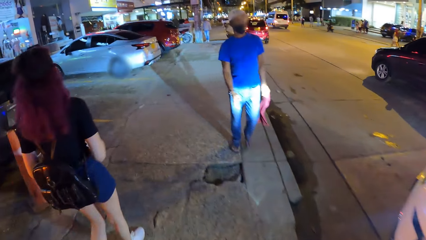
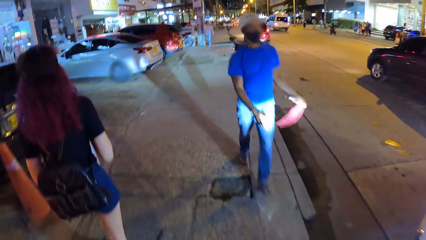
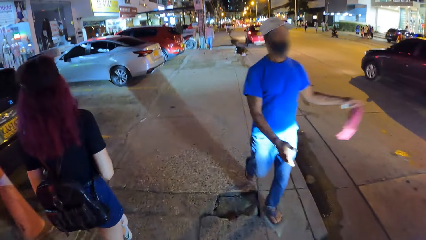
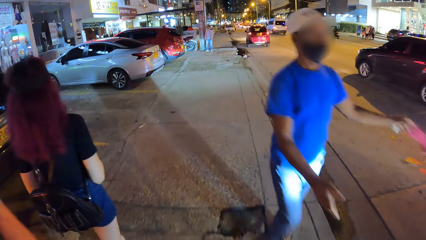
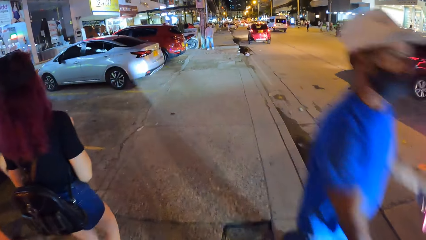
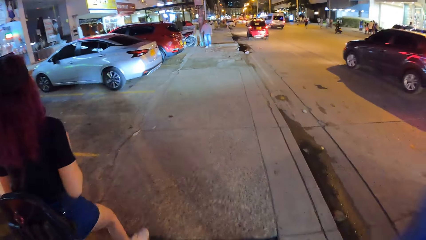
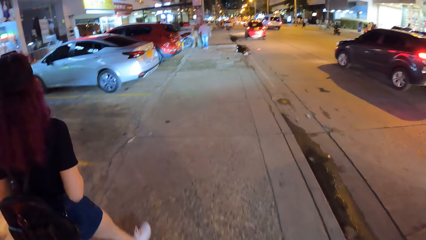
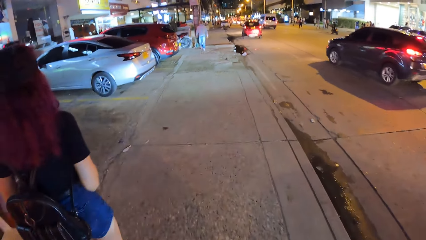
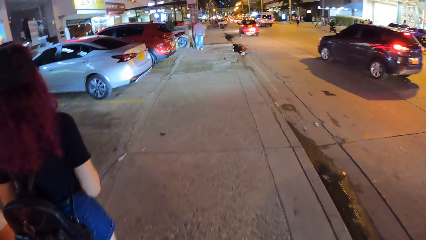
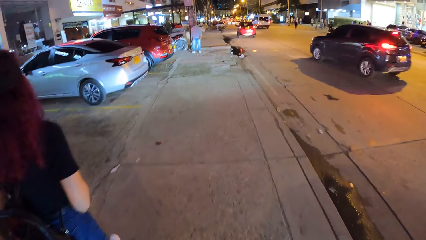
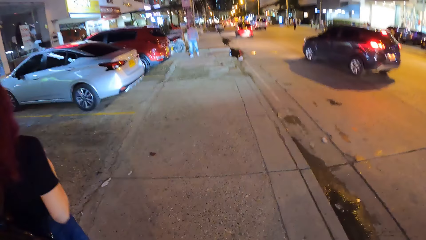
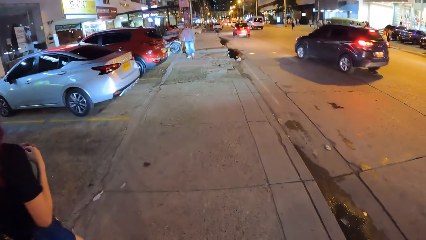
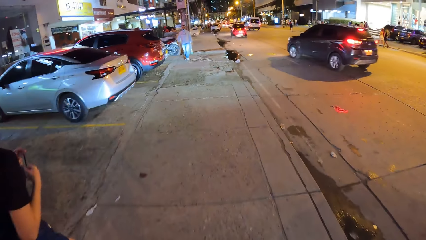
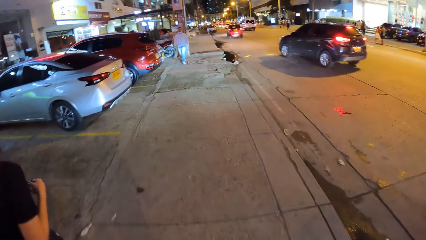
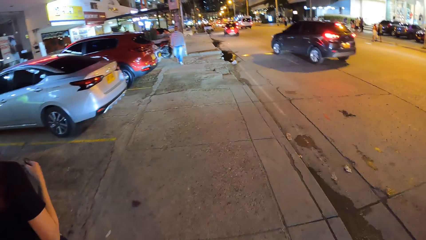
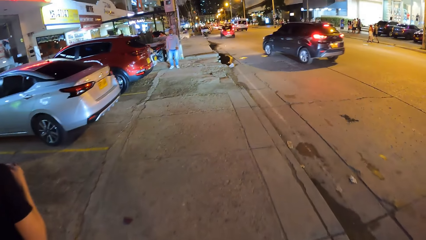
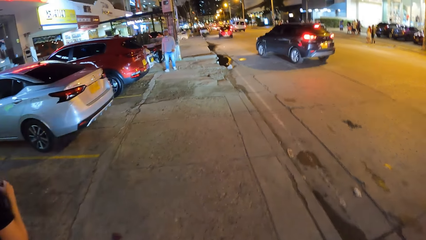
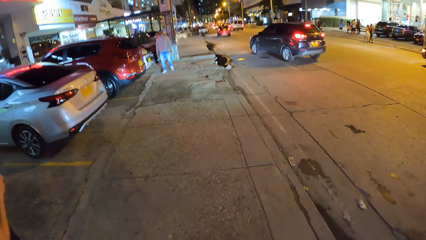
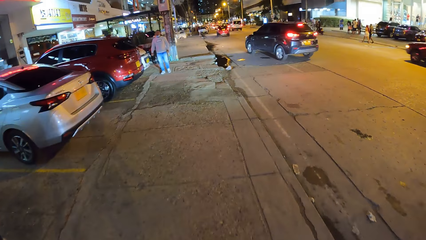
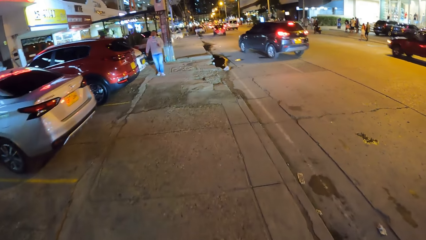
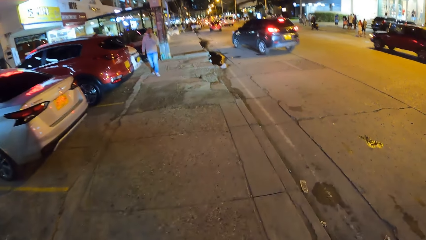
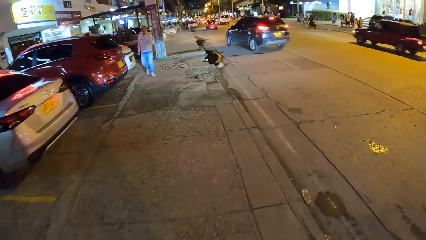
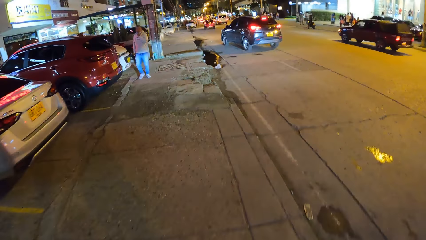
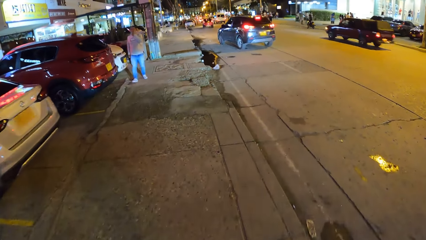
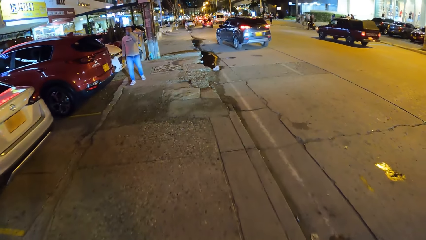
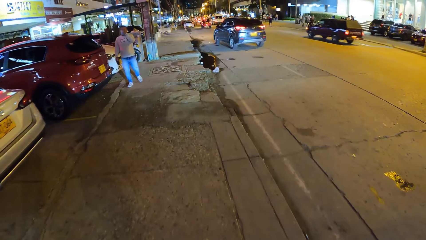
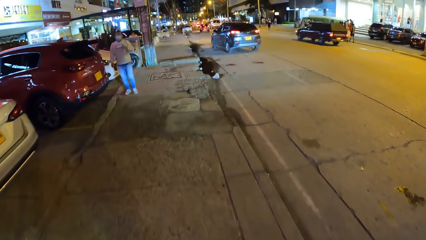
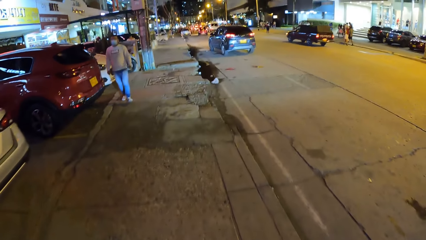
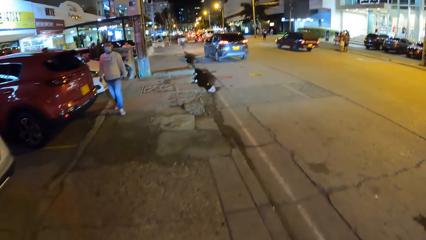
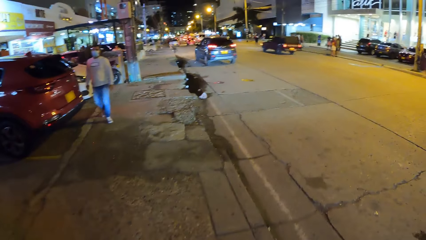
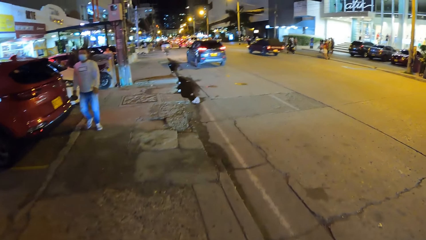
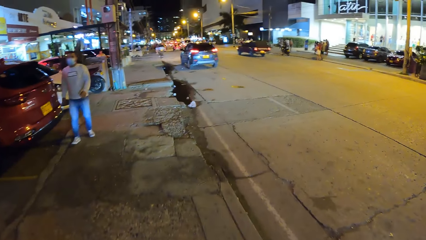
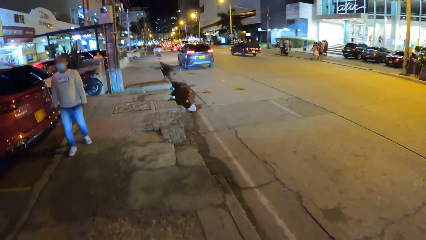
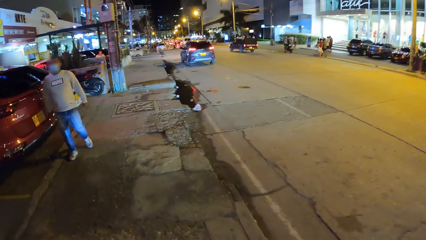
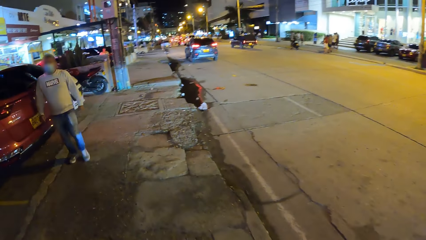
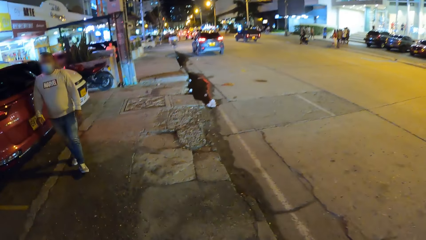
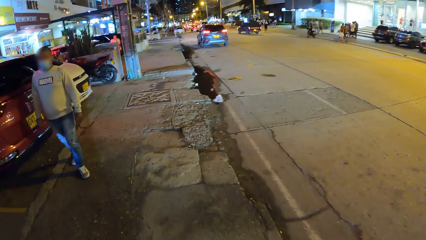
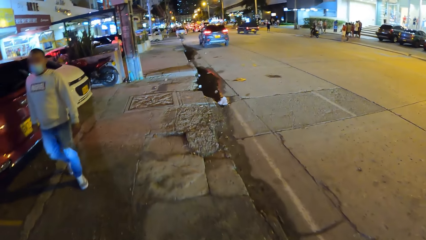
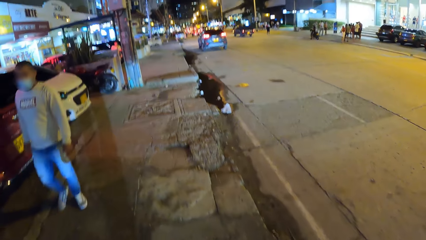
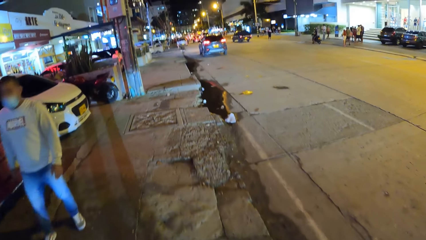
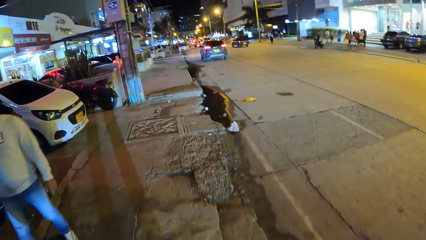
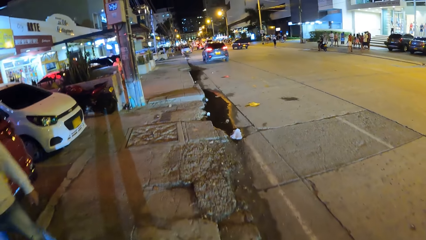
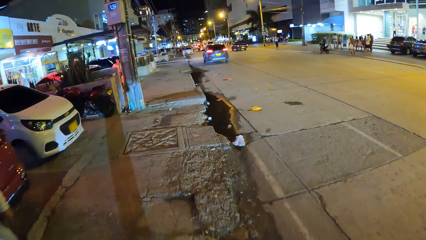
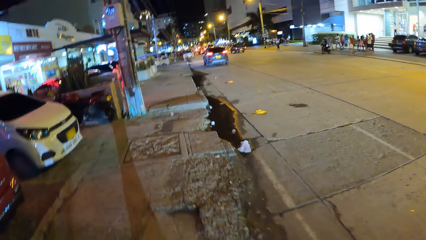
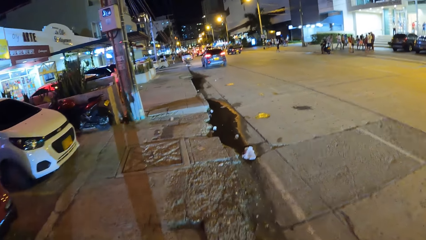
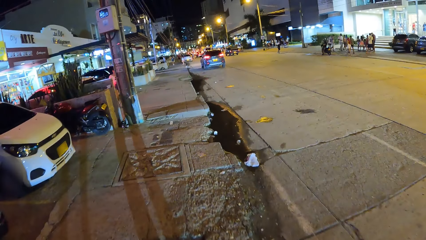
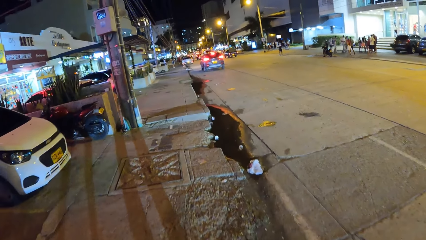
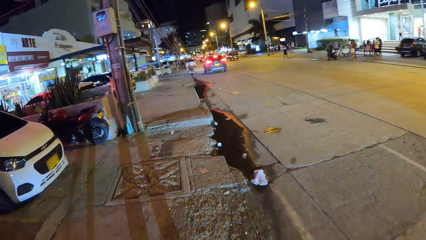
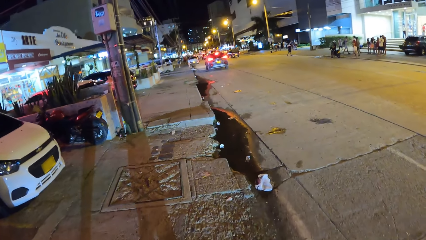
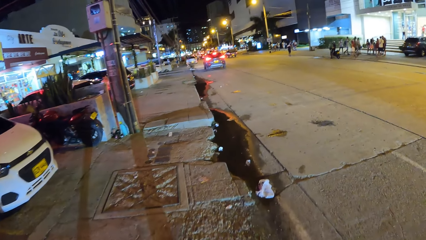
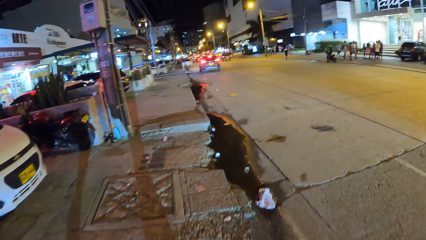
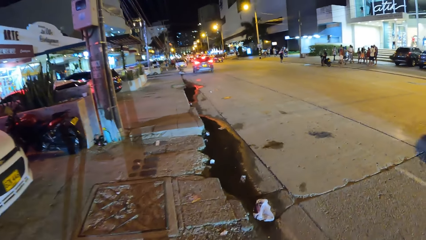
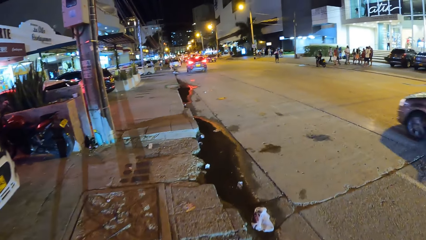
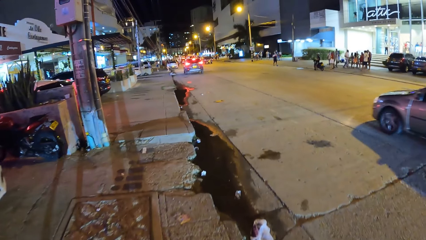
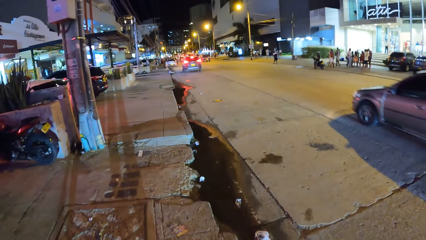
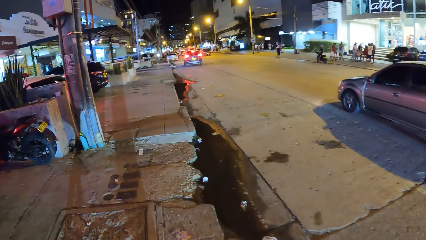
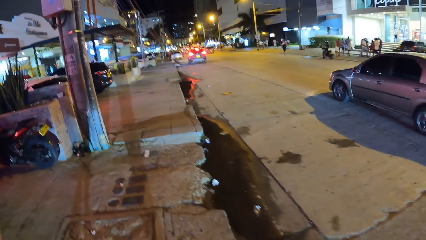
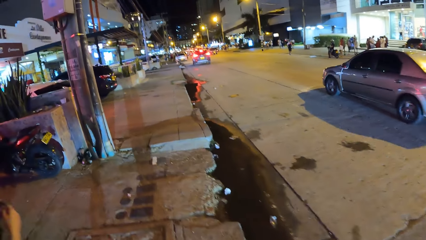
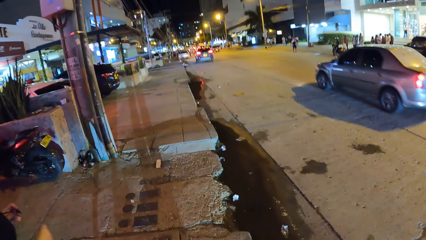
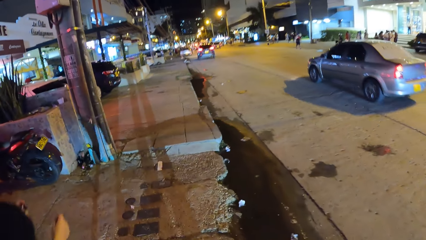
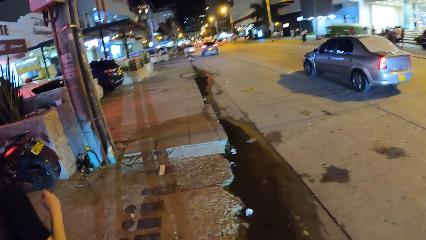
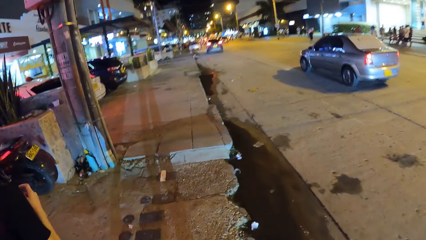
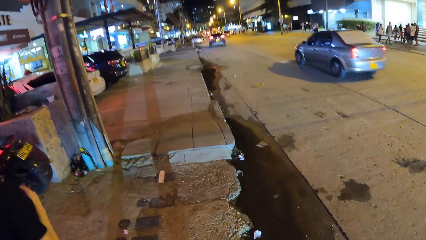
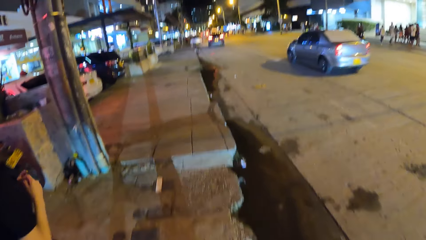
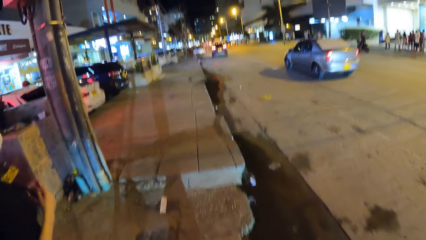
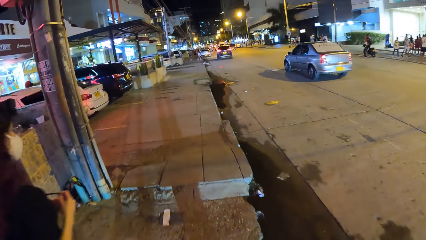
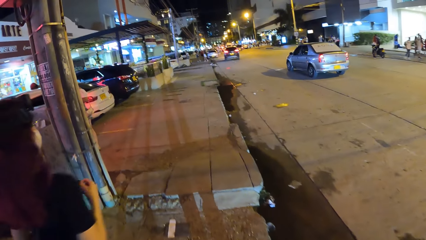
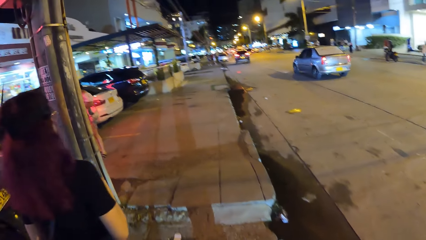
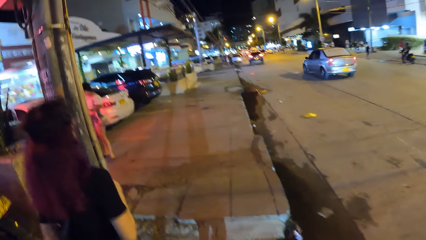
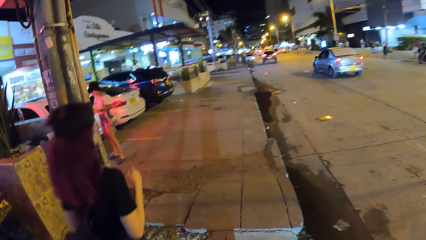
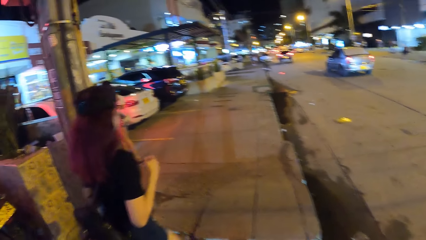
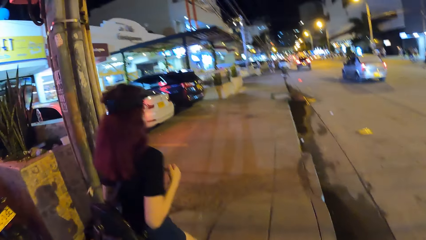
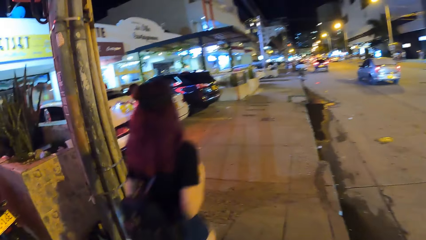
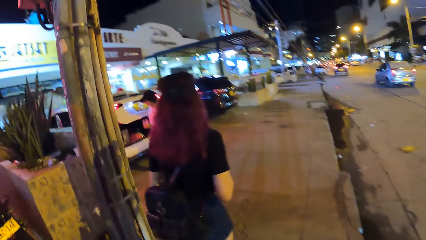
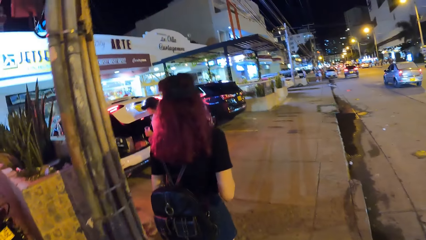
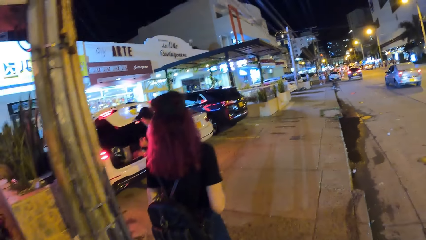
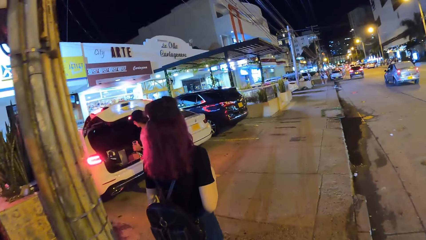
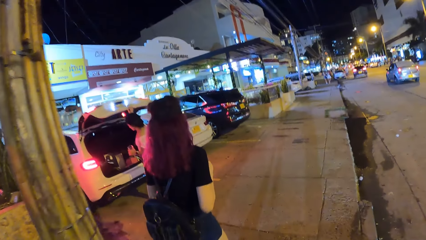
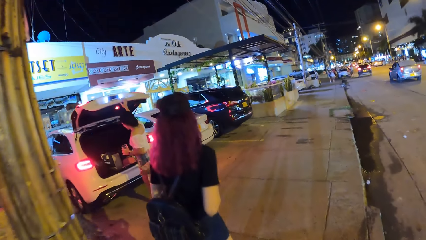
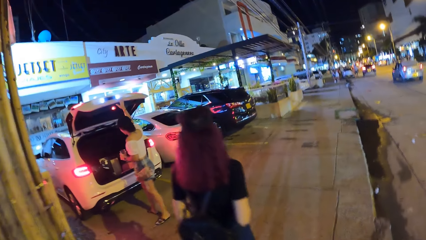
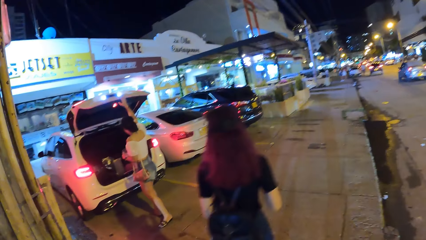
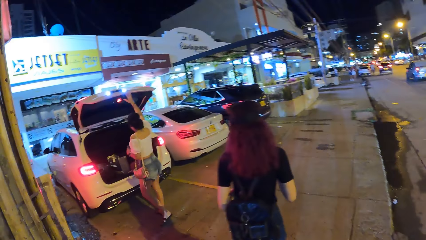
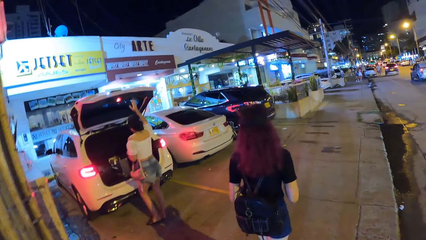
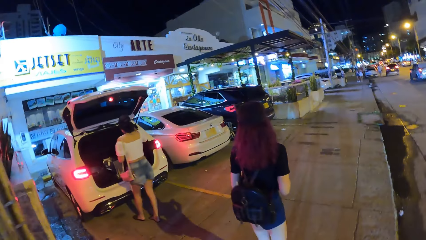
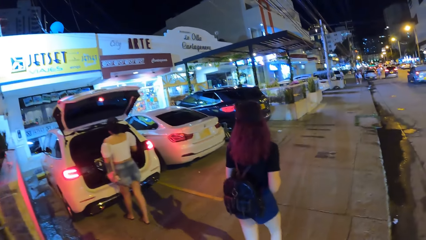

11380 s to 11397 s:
The woman fiddles with a rope in her hands. The camera wearer walks past the woman. The woman fiddles with the rope in her hands. The woman walks past the camera wearer.
